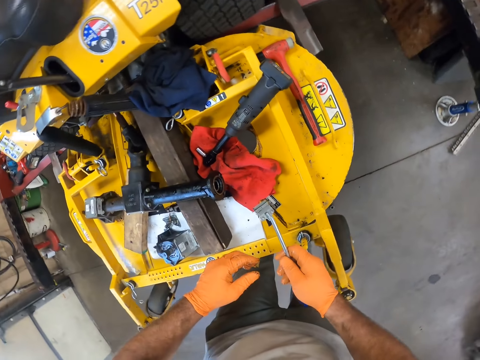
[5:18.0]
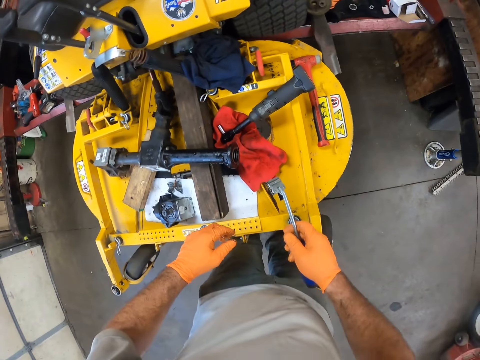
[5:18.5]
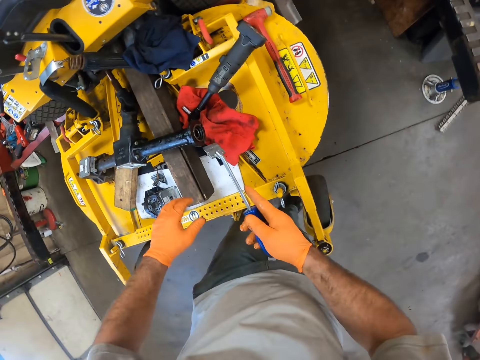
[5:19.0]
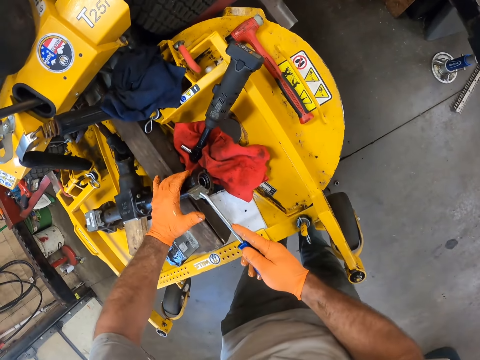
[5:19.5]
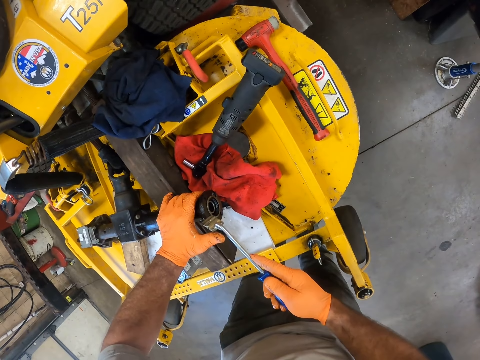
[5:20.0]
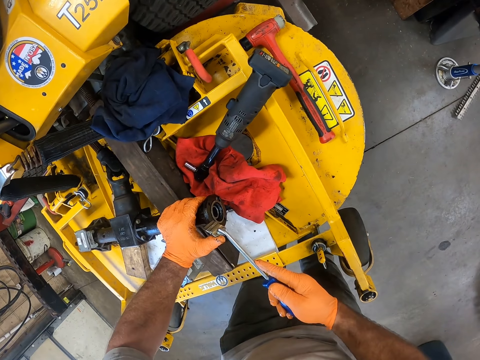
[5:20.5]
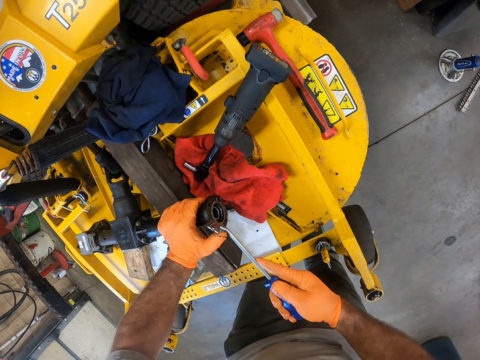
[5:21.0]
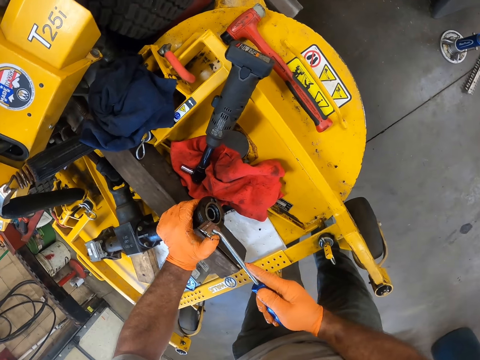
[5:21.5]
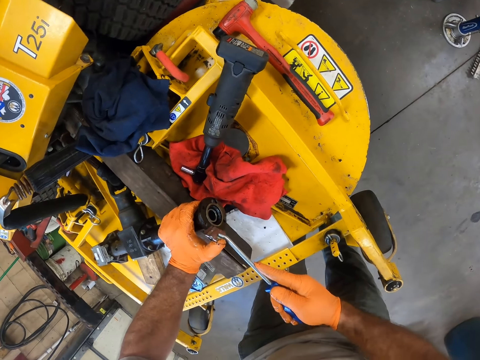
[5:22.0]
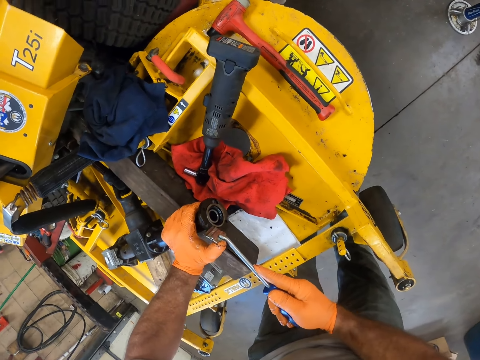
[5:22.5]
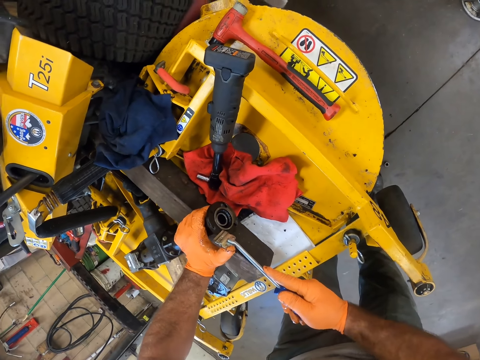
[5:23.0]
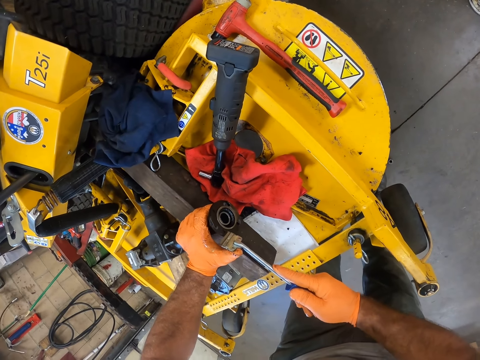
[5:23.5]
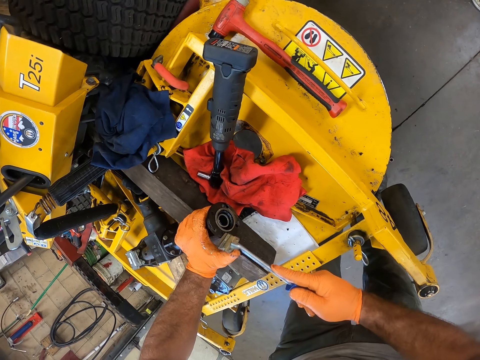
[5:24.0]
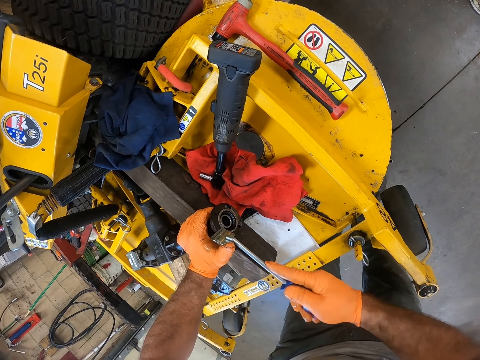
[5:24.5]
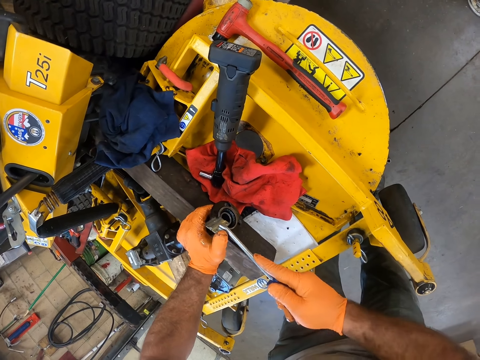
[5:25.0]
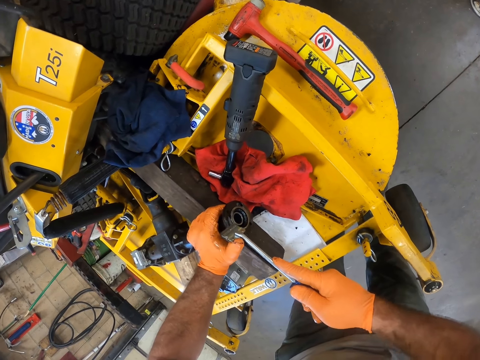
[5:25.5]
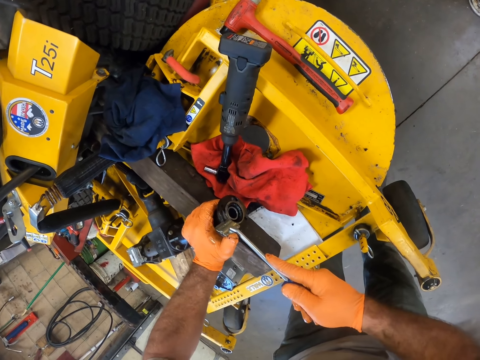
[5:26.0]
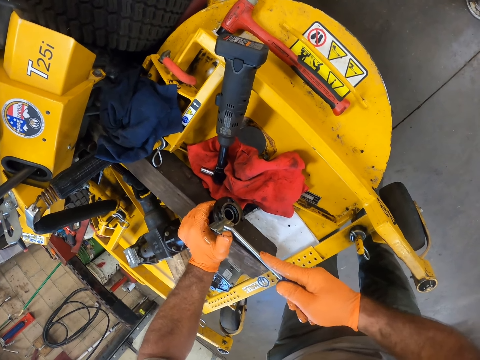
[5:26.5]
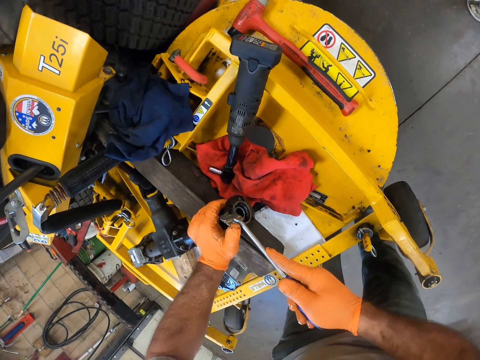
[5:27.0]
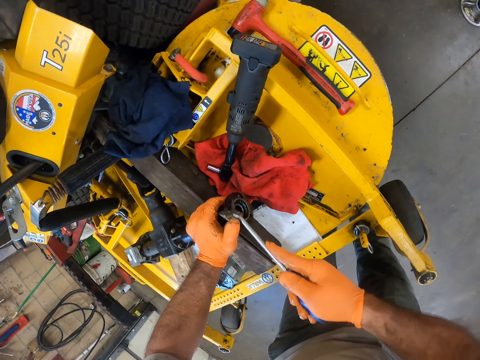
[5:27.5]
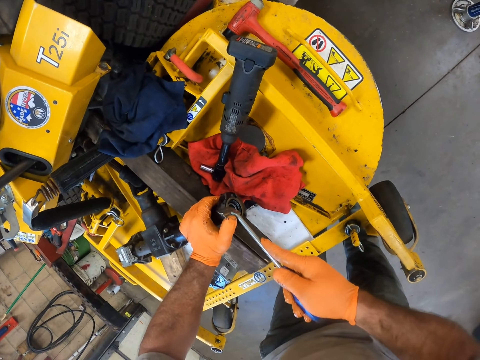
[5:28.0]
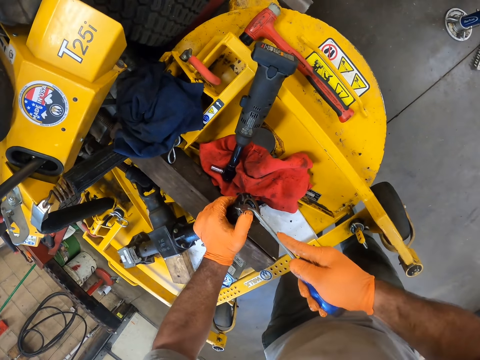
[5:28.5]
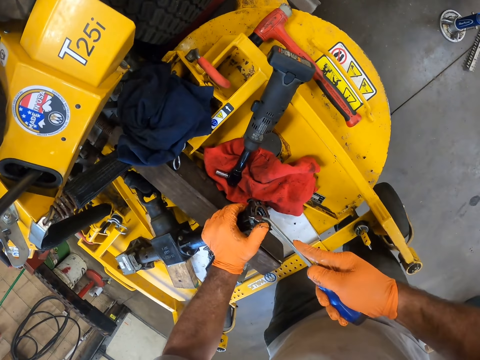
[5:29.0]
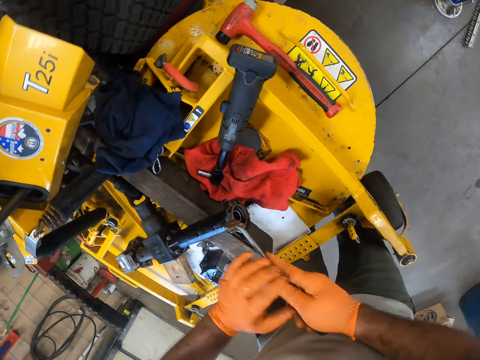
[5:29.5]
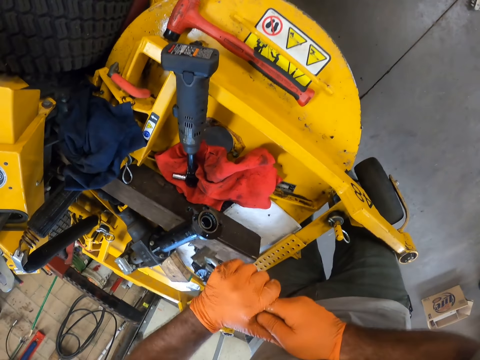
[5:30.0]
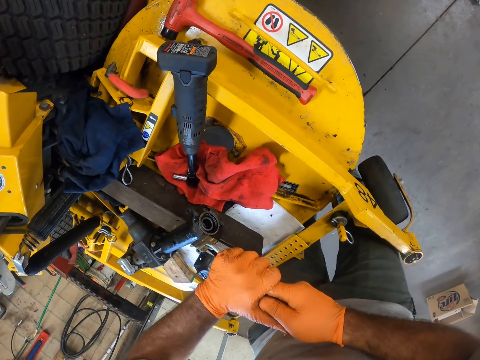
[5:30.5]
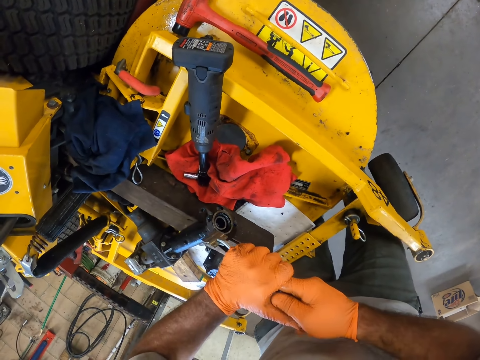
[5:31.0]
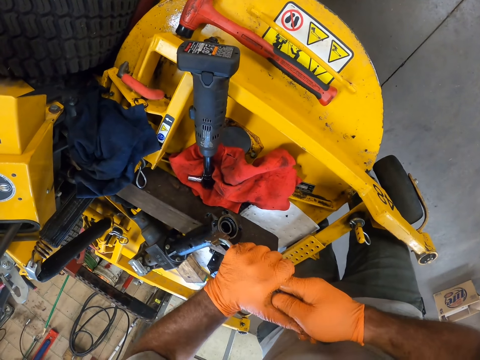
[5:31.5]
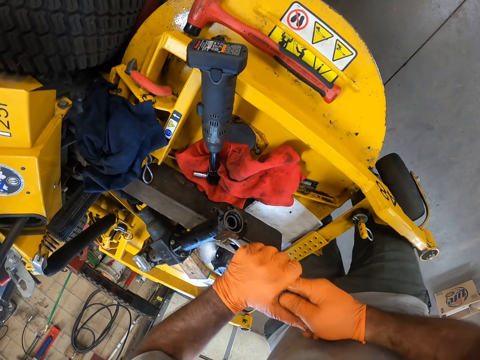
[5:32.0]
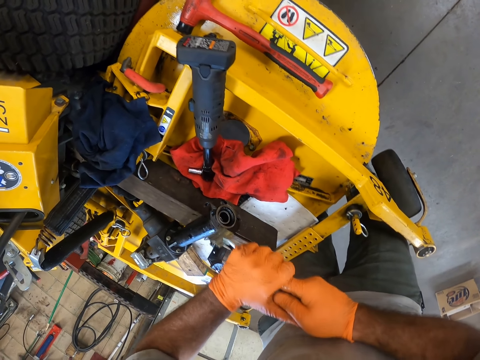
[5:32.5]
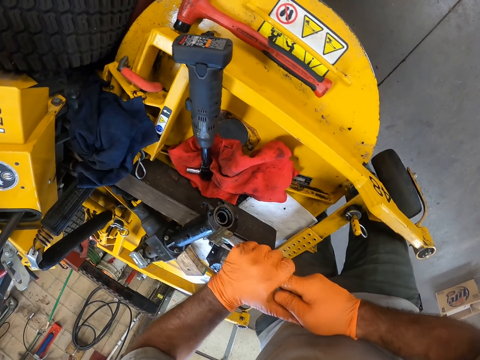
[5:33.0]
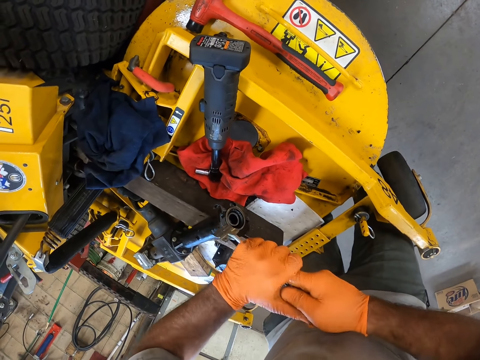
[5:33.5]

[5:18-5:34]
The camera wearer pauses scraping. They scrape an air filter. They touch the scraper with both hands.

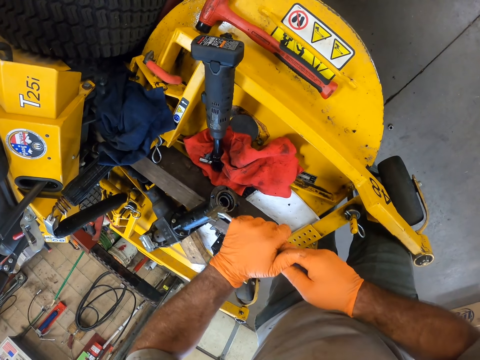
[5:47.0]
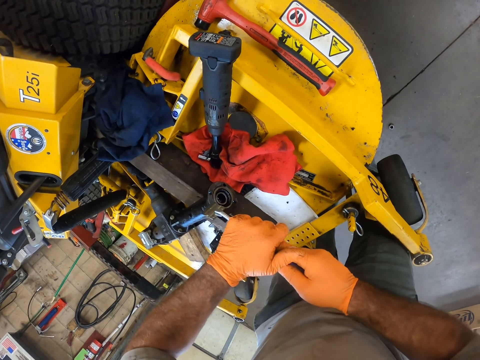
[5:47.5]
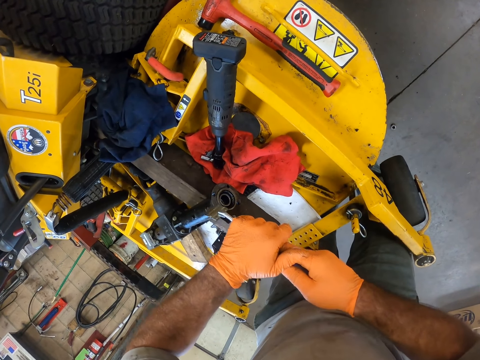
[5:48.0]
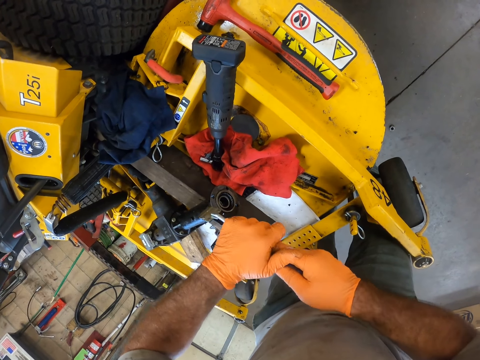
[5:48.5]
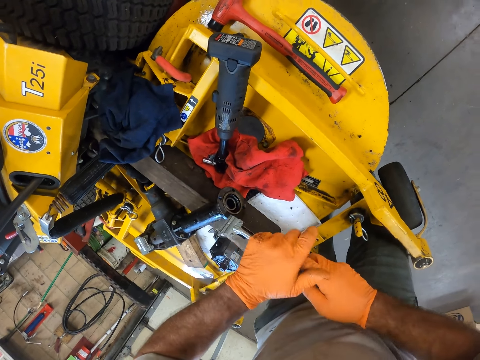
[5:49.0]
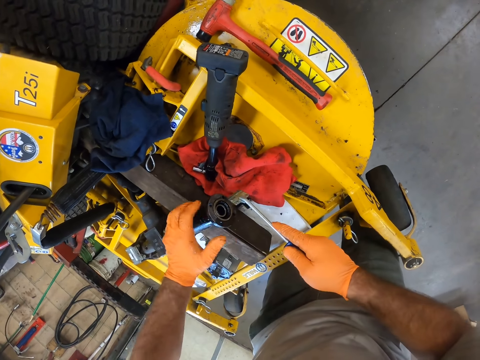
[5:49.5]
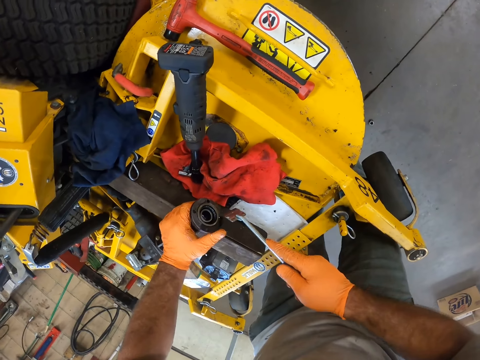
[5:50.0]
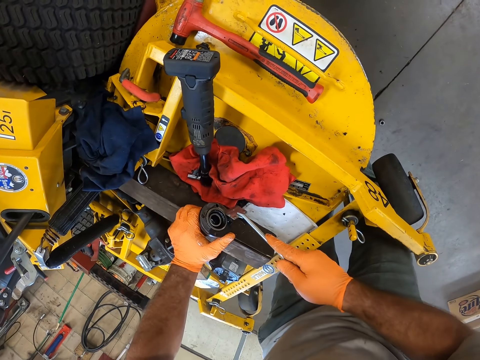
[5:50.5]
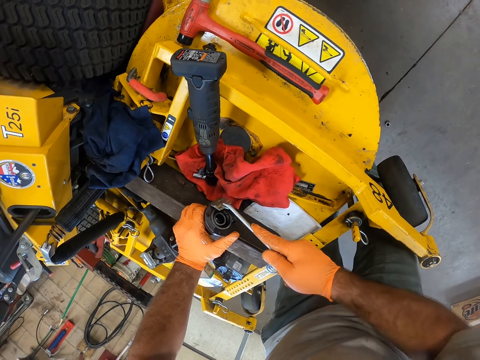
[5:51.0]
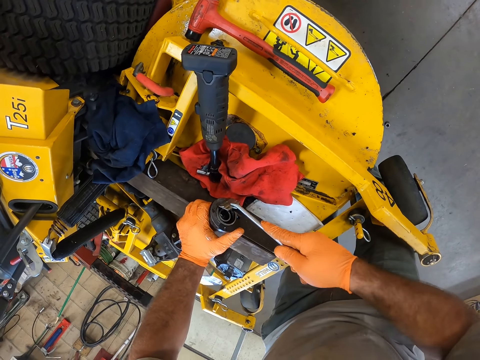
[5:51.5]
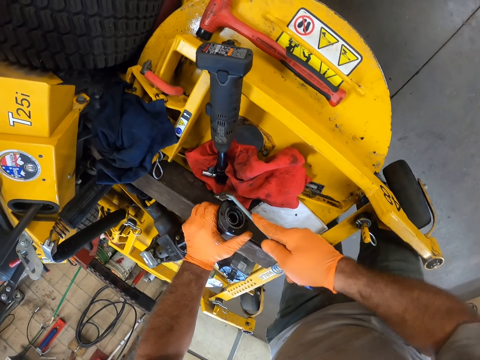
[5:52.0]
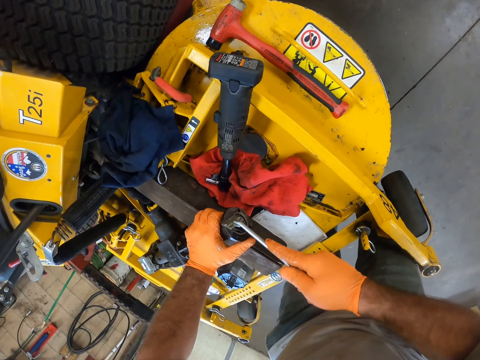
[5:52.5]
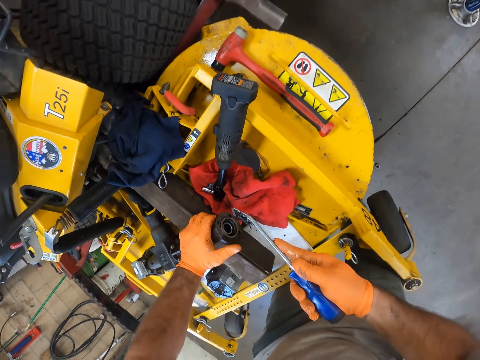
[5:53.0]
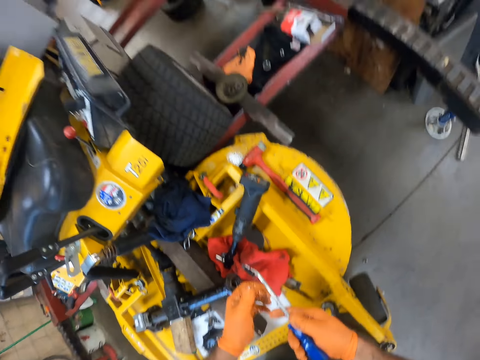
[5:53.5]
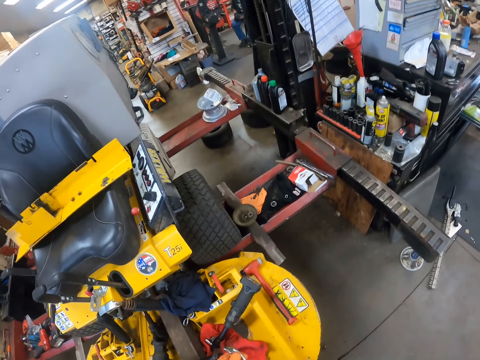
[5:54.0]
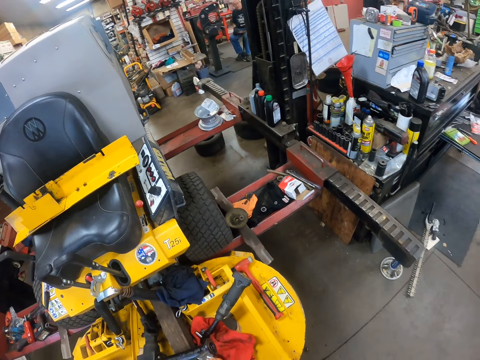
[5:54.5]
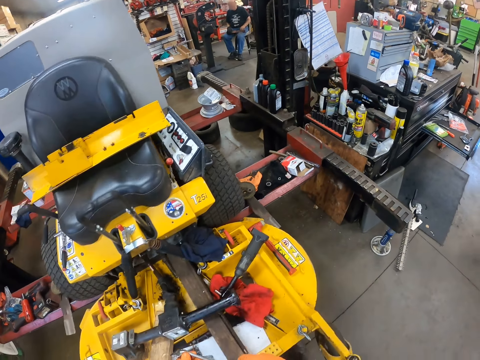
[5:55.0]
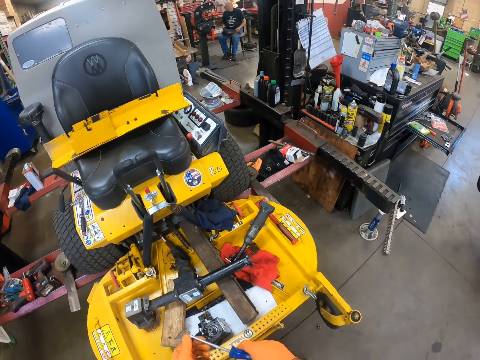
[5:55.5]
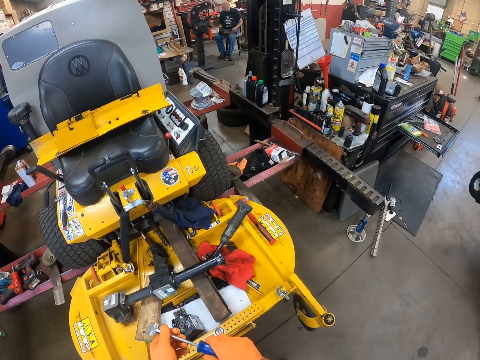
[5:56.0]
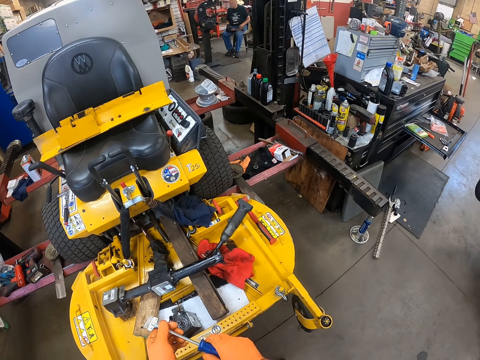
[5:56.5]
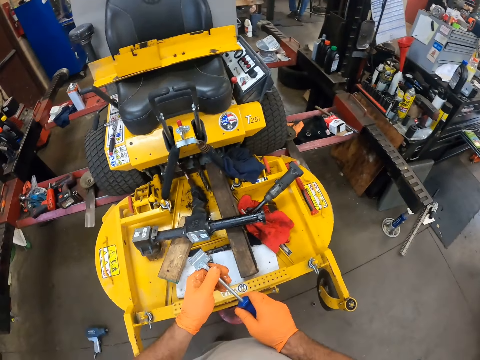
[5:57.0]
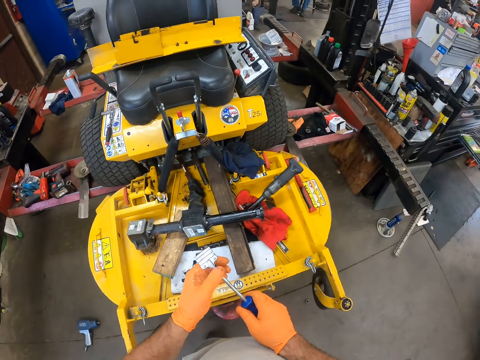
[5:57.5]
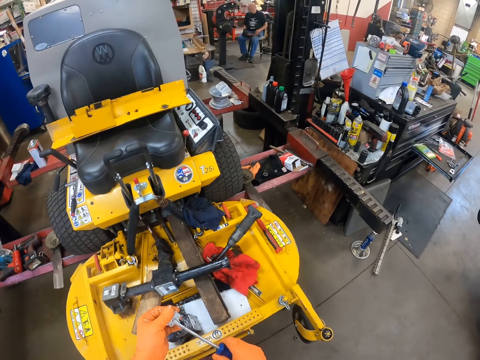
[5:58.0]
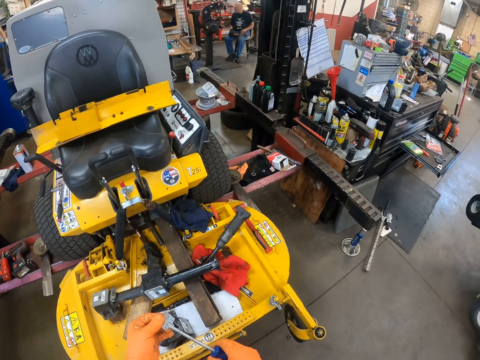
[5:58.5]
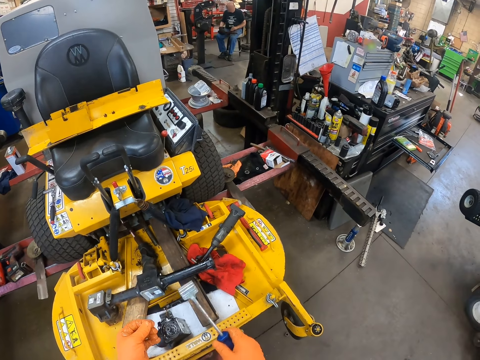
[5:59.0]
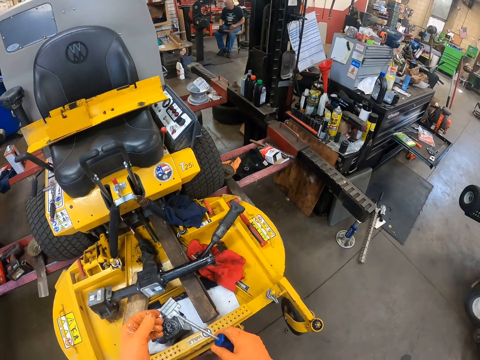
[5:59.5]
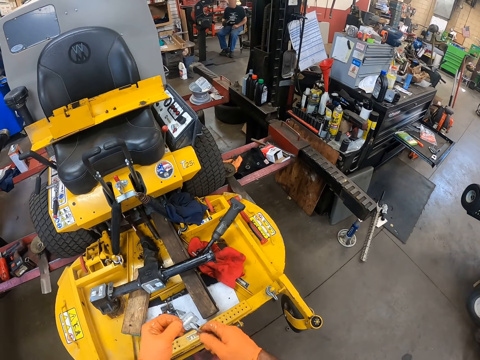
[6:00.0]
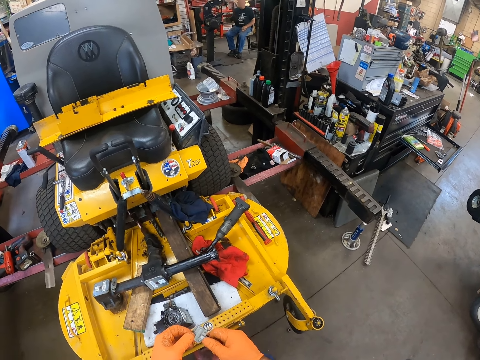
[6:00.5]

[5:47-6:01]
The camera wearer touches an air filter. He stops scraping the lawn mower pipe with the scraper in his right hand. He touches the scraper.
